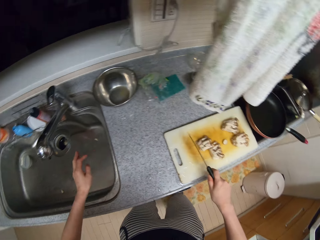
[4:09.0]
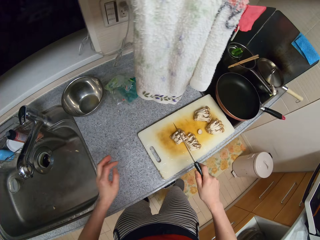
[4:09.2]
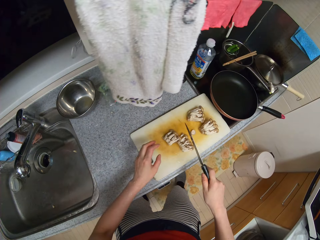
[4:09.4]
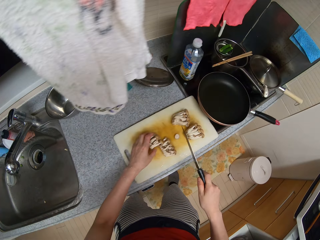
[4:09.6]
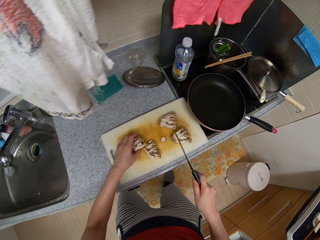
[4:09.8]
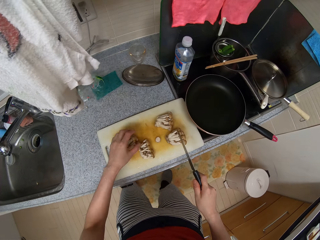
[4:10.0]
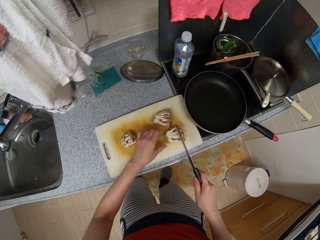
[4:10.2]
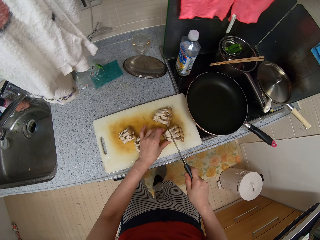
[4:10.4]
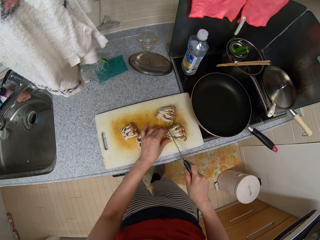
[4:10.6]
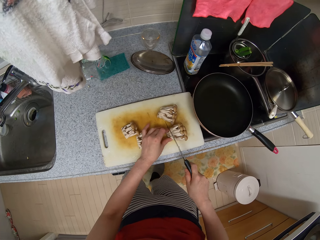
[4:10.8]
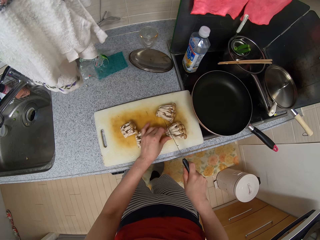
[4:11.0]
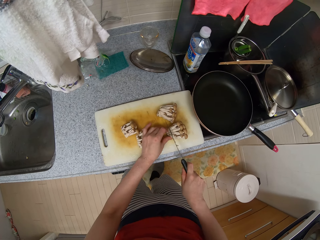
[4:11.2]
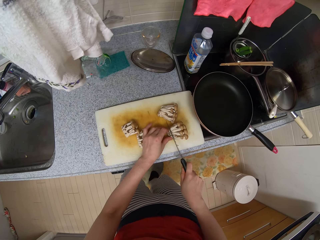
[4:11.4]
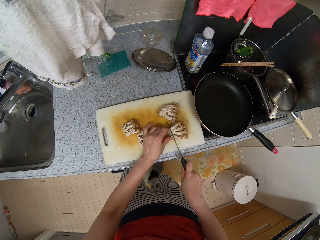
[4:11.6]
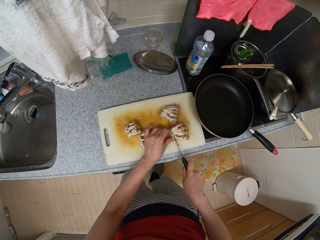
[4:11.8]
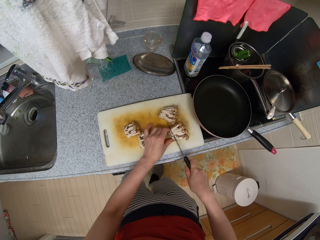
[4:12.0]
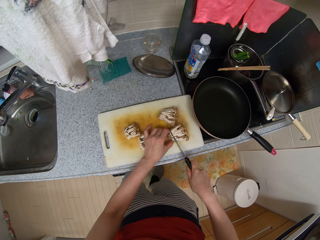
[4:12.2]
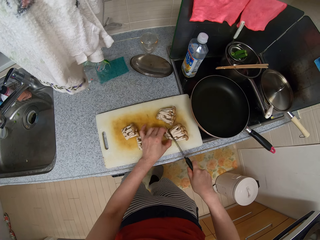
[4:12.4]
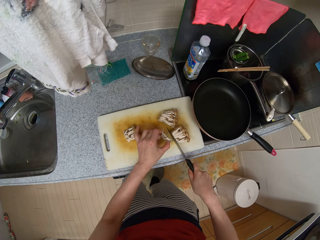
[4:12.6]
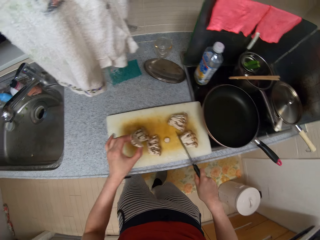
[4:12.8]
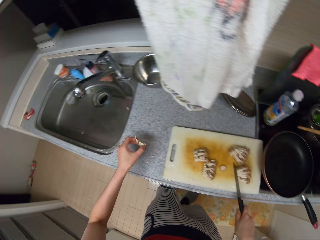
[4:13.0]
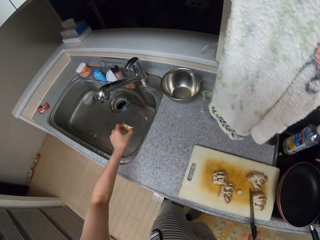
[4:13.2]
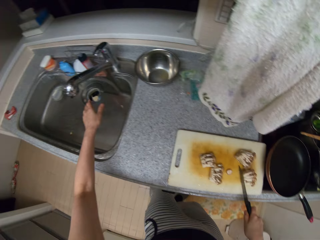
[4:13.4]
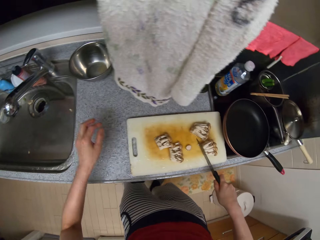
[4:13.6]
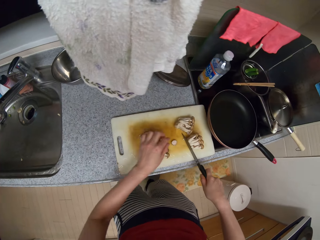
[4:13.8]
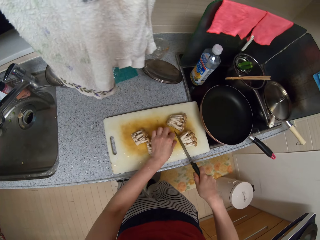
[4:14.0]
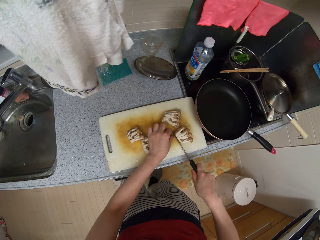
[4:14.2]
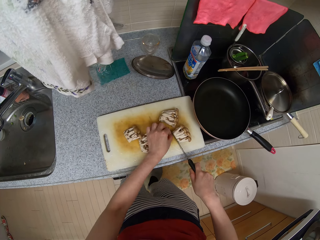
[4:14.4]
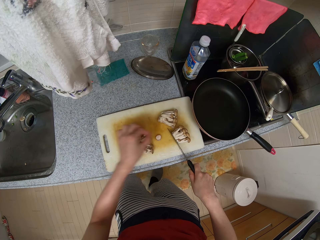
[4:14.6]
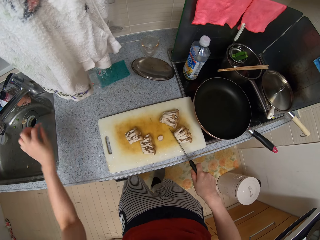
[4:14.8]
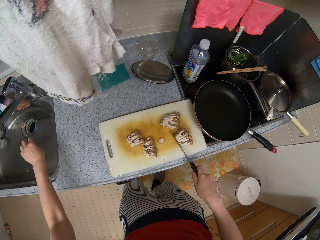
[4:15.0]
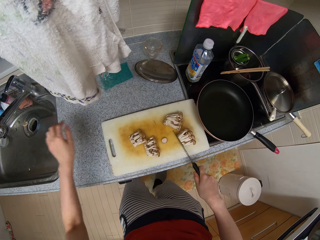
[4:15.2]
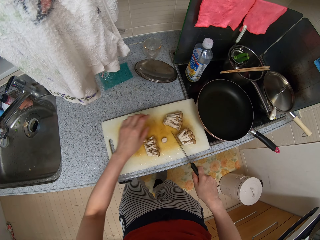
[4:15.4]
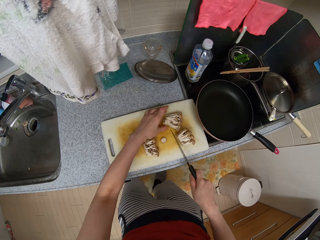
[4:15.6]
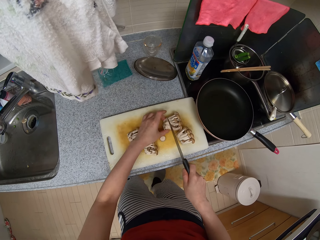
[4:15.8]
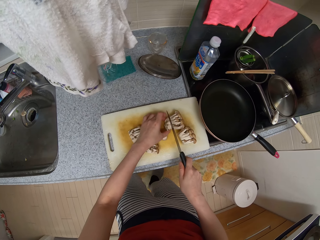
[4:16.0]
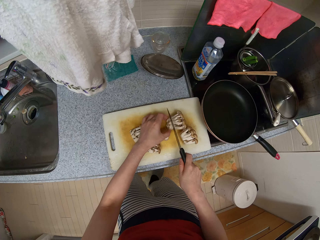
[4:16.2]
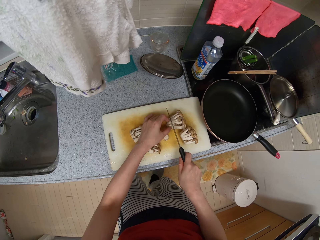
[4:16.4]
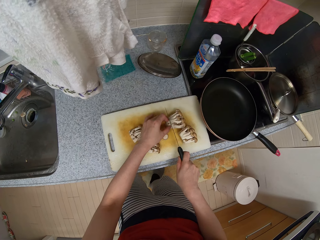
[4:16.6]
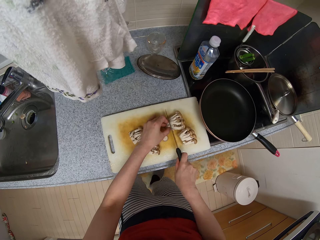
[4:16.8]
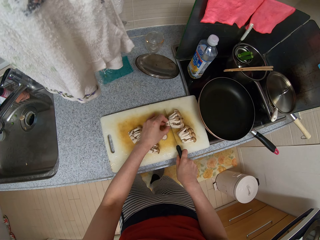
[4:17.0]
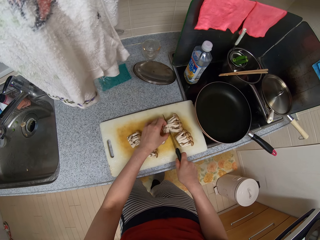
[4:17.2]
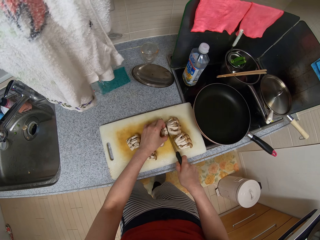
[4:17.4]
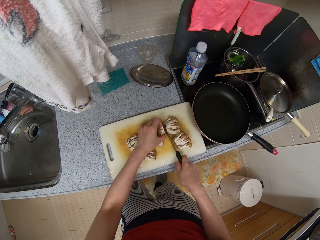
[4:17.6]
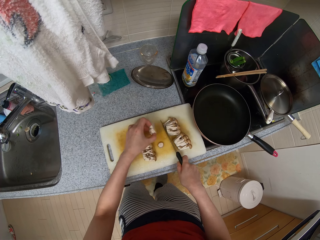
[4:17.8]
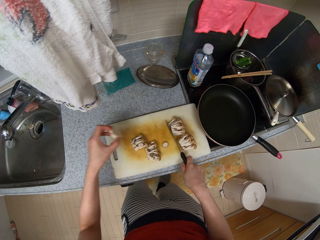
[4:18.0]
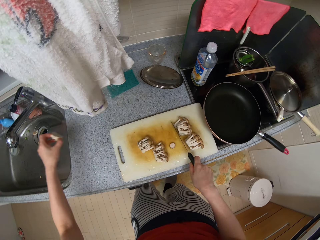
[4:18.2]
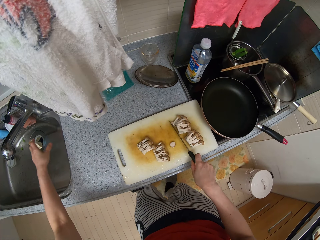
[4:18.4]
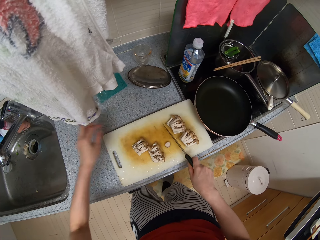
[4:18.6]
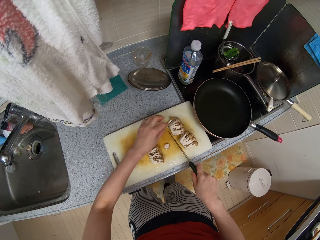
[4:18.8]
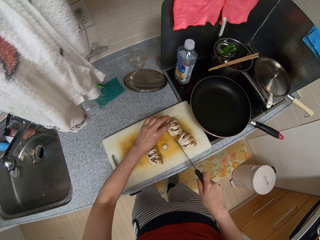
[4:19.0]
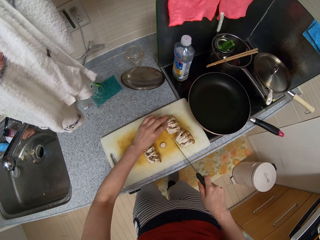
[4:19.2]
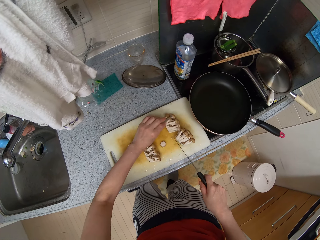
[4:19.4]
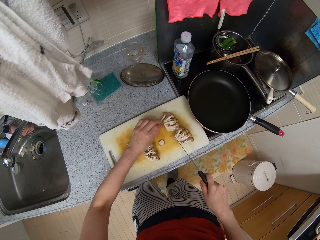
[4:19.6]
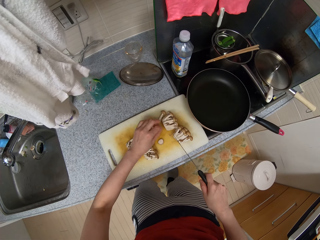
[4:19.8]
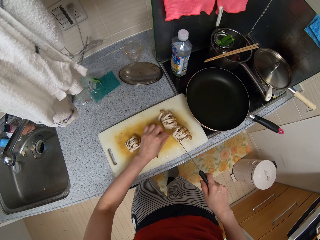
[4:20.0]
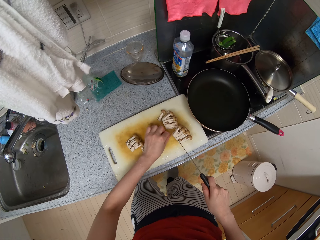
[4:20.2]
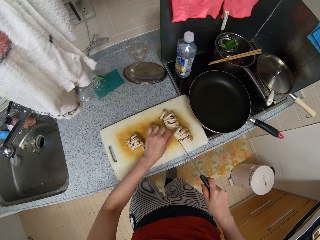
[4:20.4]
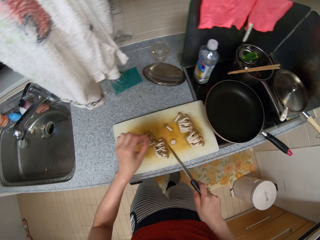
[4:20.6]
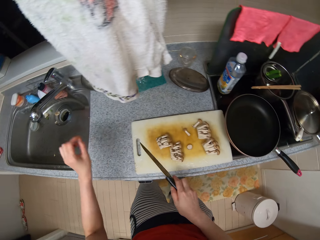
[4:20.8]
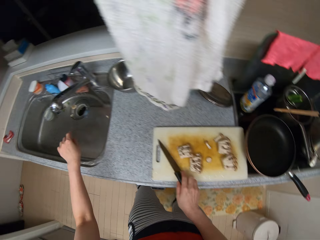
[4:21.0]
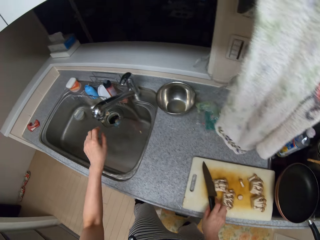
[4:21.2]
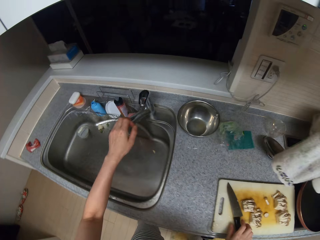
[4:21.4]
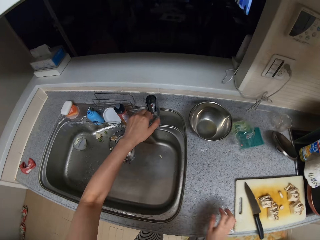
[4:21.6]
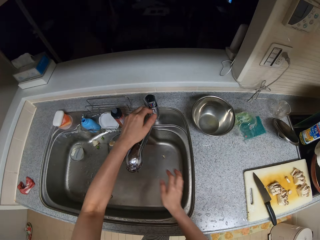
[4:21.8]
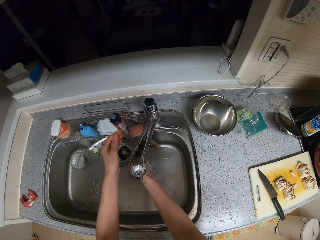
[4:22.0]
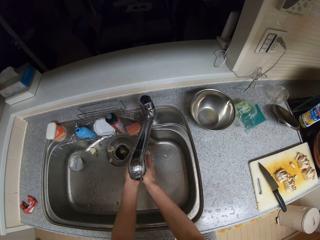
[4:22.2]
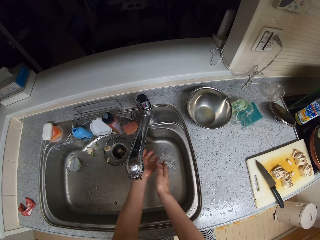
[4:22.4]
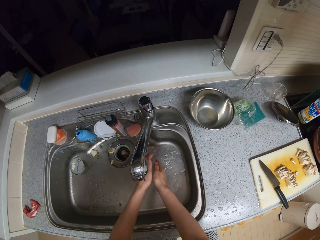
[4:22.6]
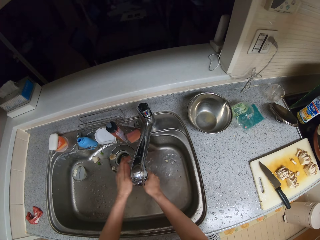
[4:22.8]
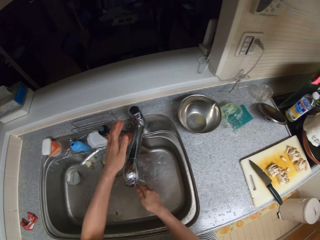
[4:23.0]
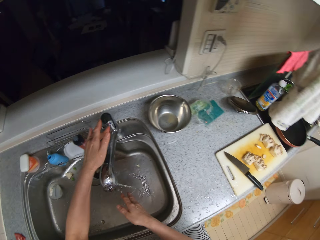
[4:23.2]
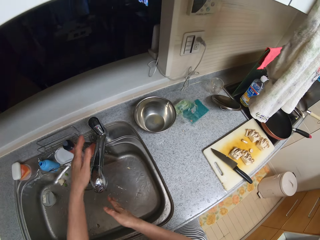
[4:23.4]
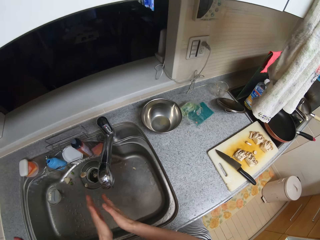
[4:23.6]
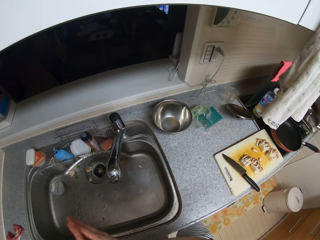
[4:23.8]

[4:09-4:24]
The camera wearer touches the mushrooms with her left hand. She holds a cut piece of the mushrooms on the chopping board with her left hand. She chops off the bottom of the mushrooms with the knife. She picks the bottom of the mushroom from the chopping board with her left hand and throws the bottom of the mushrooms into the kitchen sink. She puts the piece aside. She picks up a small piece of mushroom from the chopping board with her left hand and throws the small piece of mushroom into the kitchen sink. She holds a cut piece of the mushrooms on the chopping board with her left hand. She chops off the bottom of the mushrooms with the knife. She picks the bottom of the mushroom from the chopping board with her left hand. She pushes the piece. She throws the bottom of the mushrooms into the kitchen sink. She picks some pieces of mushrooms from the chopping board with her left hand and throws the pieces of mushroom into the kitchen sink. She drops the knife on the chopping board. She turns on the tap of the kitchen sink with her left hand. She cleans both hands under the running tap. She turns off the tap with her left hand.

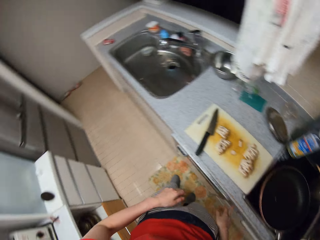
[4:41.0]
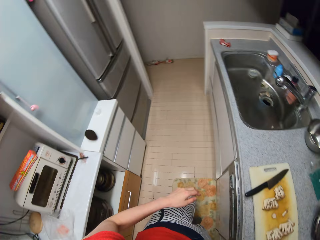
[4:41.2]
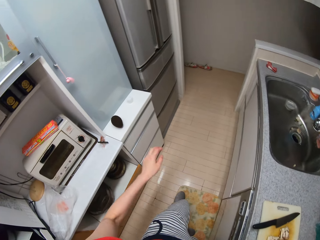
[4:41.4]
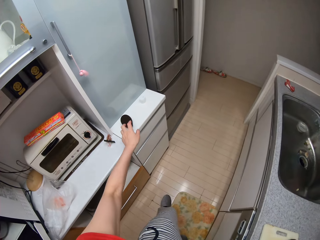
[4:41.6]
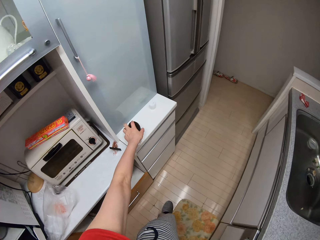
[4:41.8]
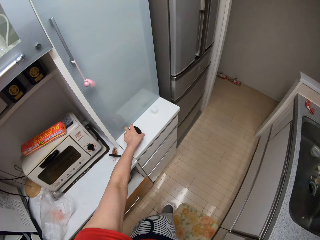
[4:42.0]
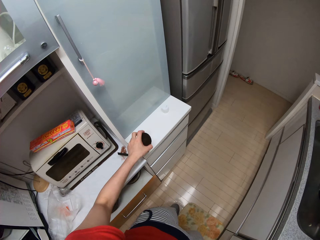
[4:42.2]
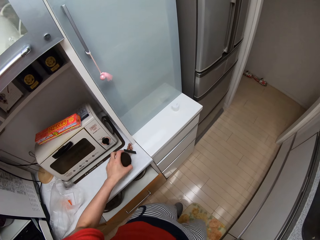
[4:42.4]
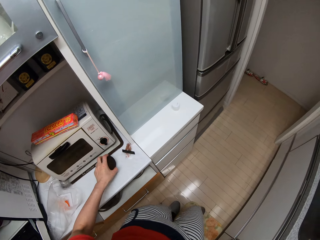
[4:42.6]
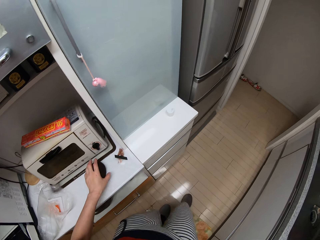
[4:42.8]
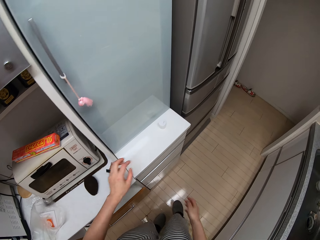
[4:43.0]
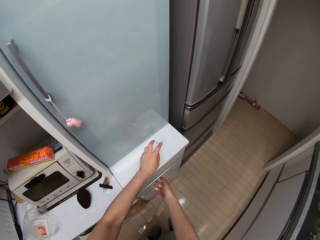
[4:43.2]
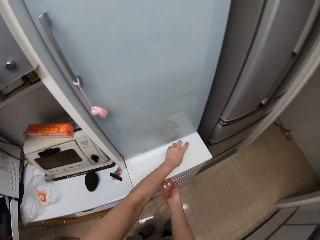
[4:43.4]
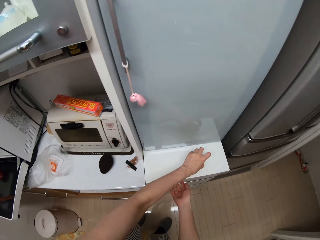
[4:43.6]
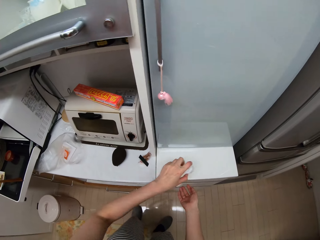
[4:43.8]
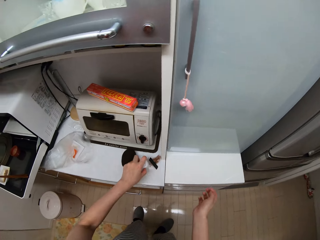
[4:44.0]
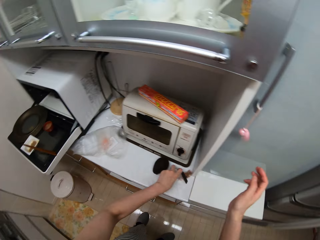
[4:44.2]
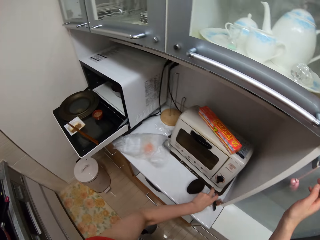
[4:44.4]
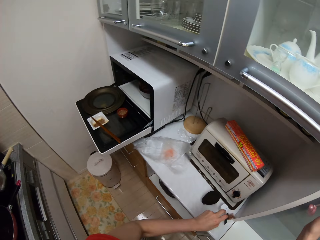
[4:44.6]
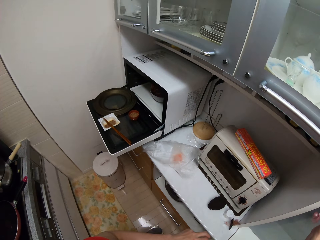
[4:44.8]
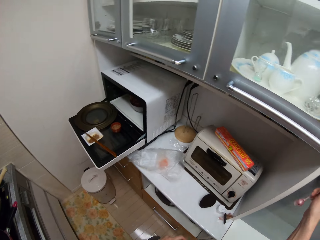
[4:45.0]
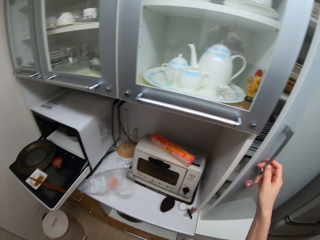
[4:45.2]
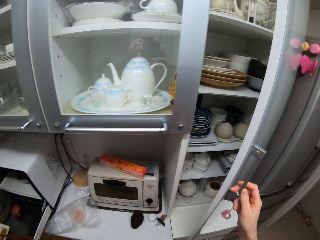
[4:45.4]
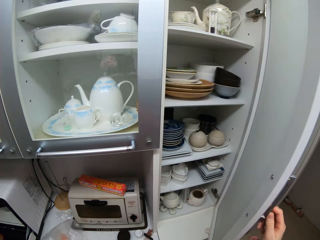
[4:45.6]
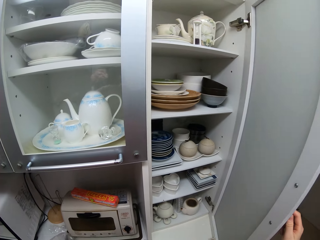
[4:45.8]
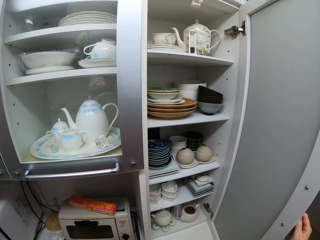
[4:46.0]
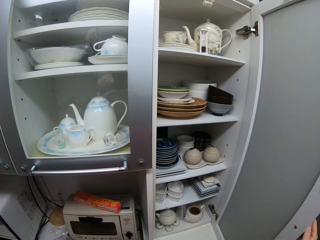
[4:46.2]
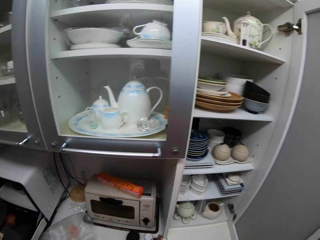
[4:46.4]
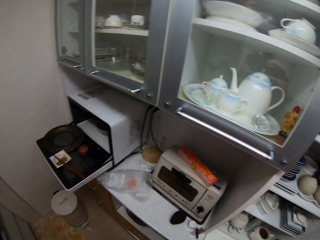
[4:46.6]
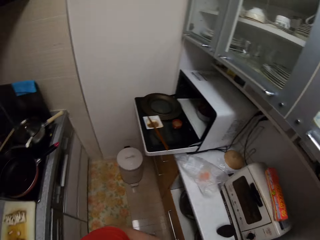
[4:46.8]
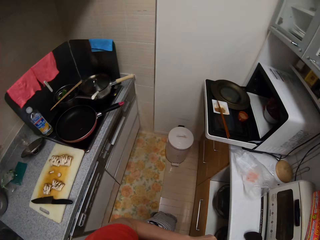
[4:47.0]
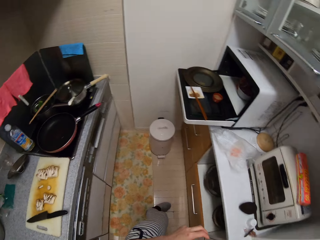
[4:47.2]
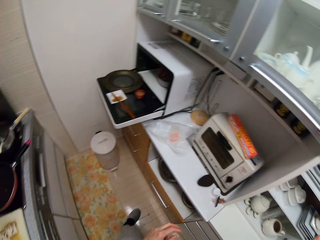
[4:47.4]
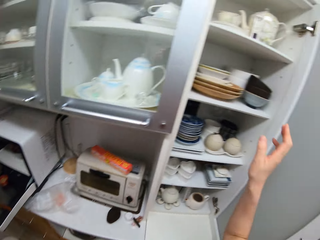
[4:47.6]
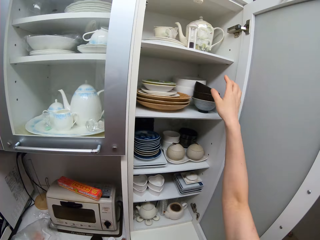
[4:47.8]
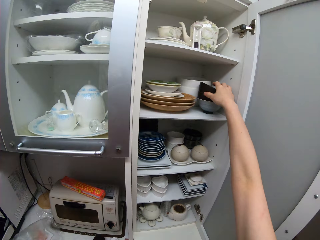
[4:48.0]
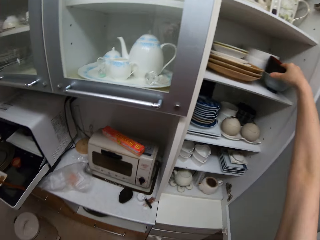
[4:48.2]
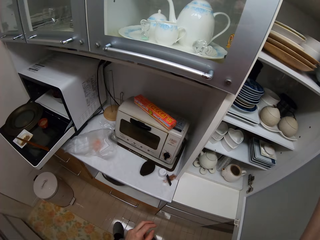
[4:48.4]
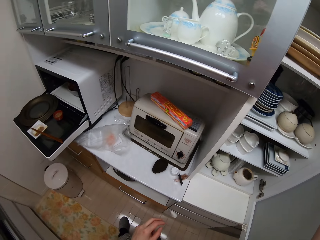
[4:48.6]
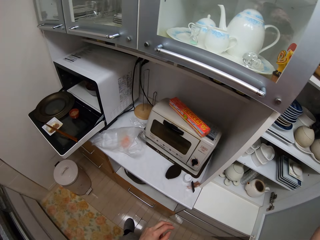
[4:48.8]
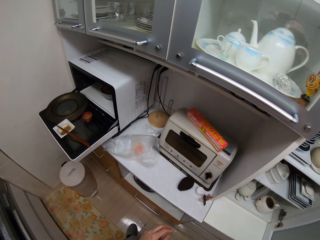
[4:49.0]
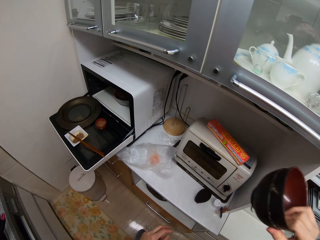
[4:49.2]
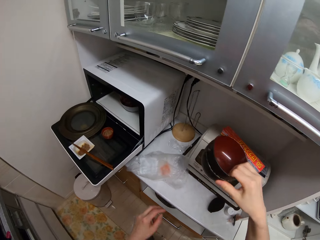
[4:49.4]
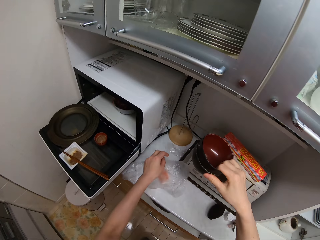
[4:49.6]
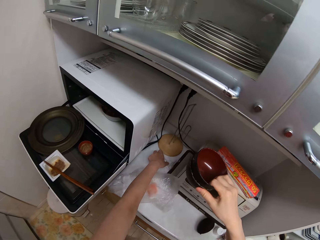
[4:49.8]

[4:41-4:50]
The camera wearer turns on the cooker with her left hand. She picks up a black container from a drawer with her left hand. She drops the black container or avocado on a slab. She picks up a white container from the drawer. She drops the white container on the slab. She takes out two plates from the cupboard with her right hand.
